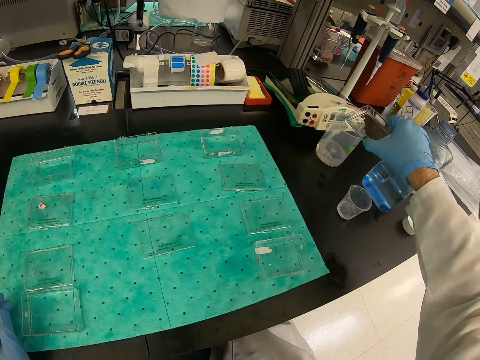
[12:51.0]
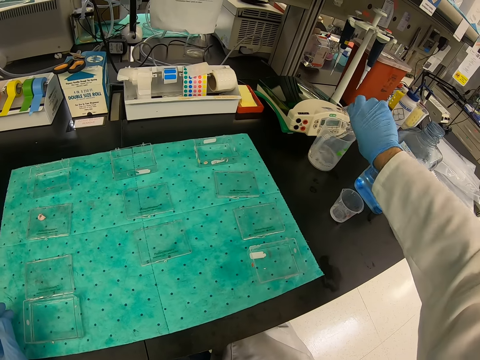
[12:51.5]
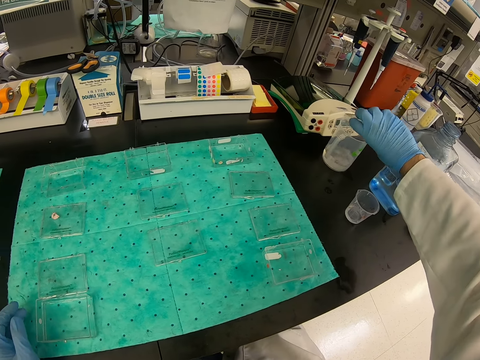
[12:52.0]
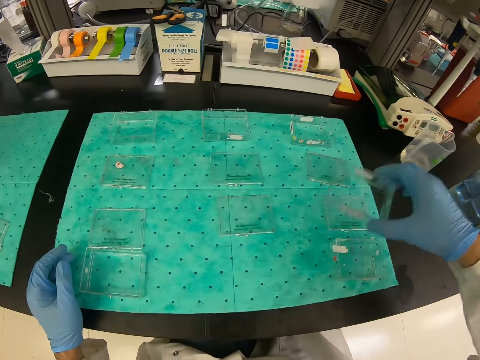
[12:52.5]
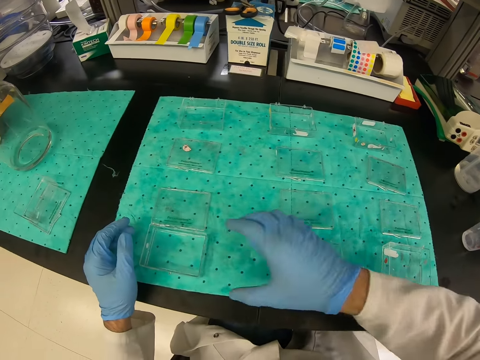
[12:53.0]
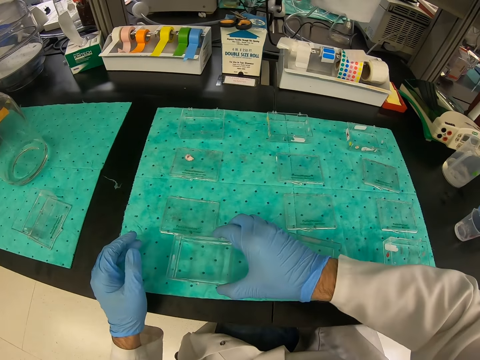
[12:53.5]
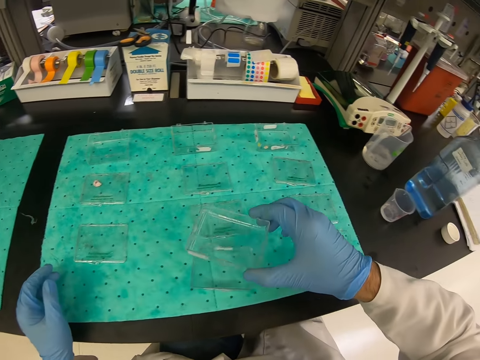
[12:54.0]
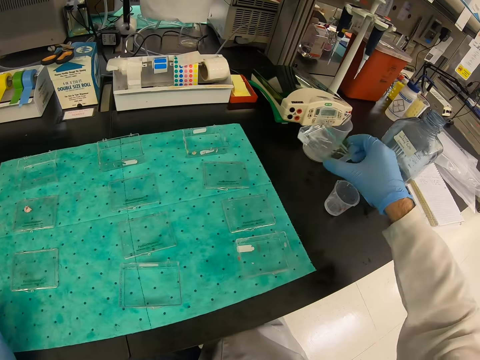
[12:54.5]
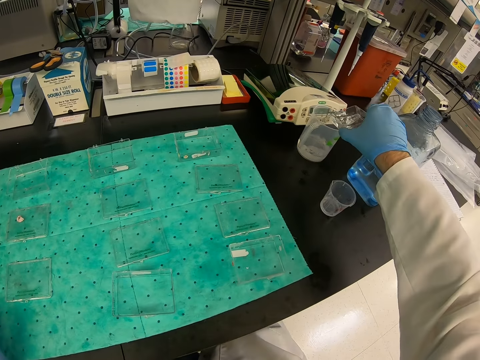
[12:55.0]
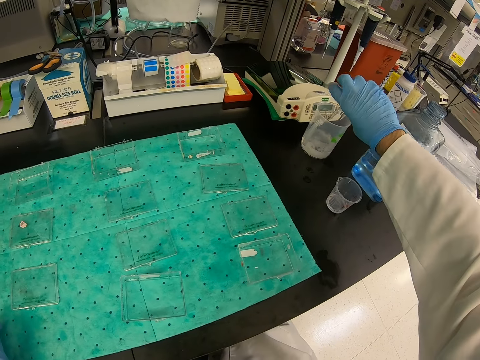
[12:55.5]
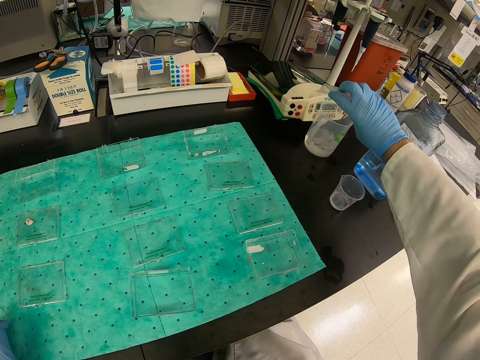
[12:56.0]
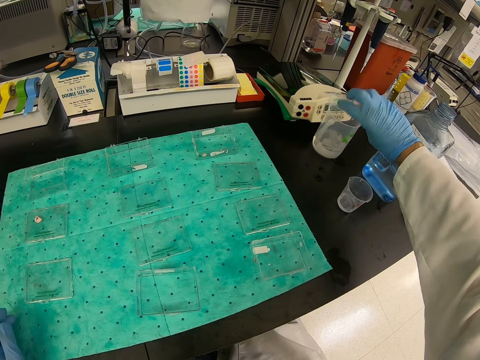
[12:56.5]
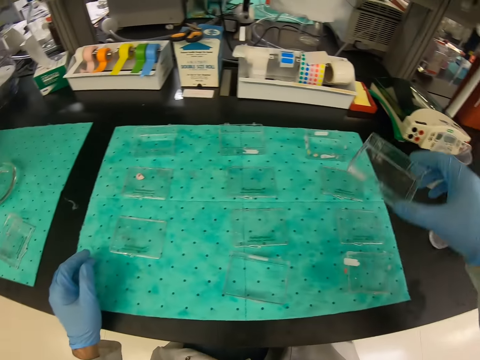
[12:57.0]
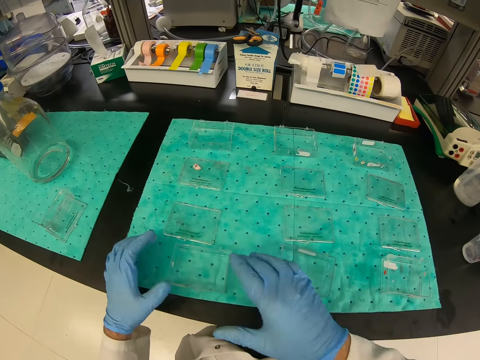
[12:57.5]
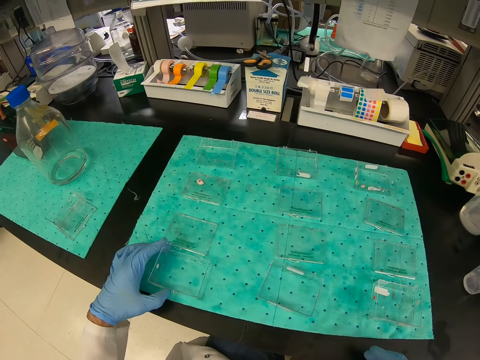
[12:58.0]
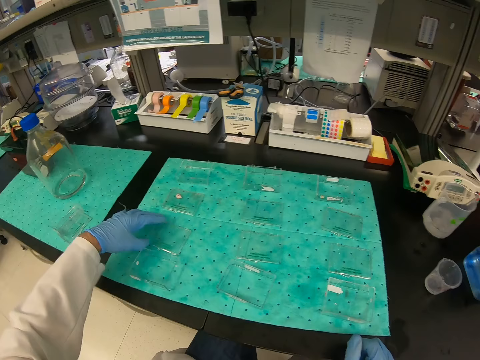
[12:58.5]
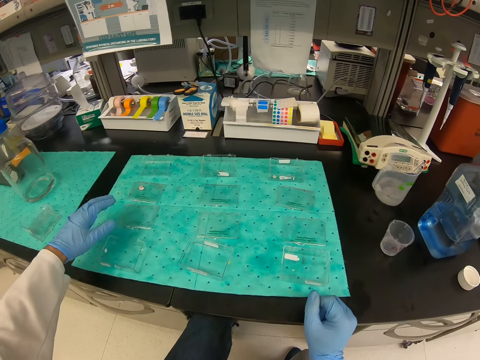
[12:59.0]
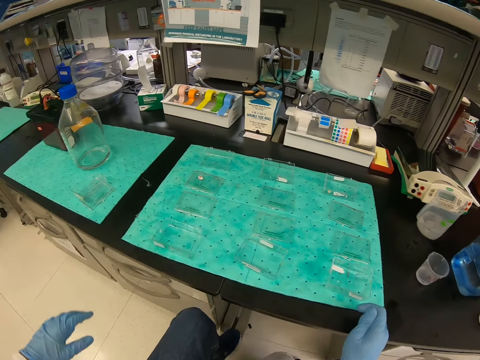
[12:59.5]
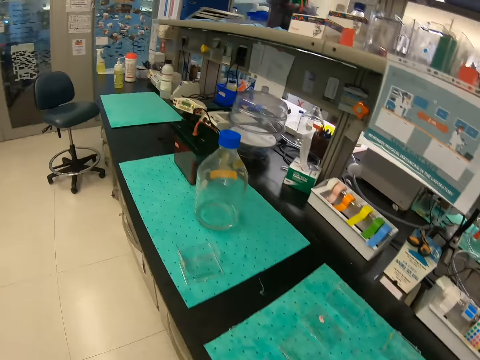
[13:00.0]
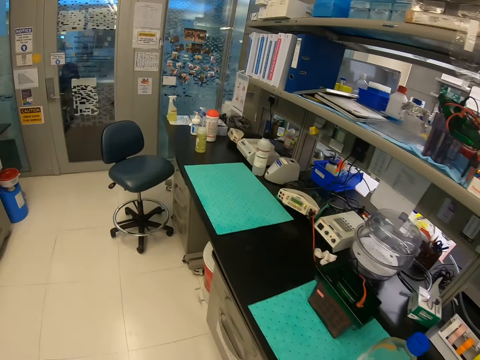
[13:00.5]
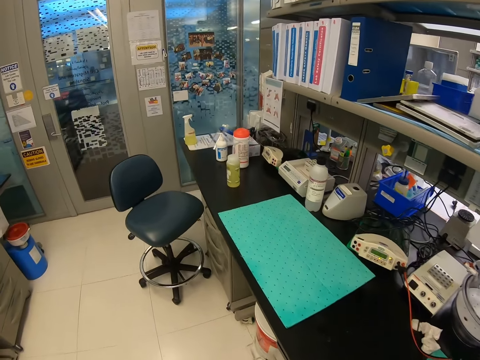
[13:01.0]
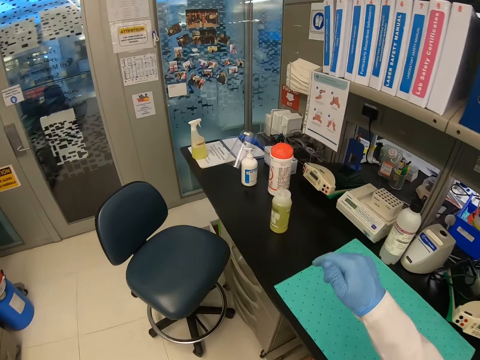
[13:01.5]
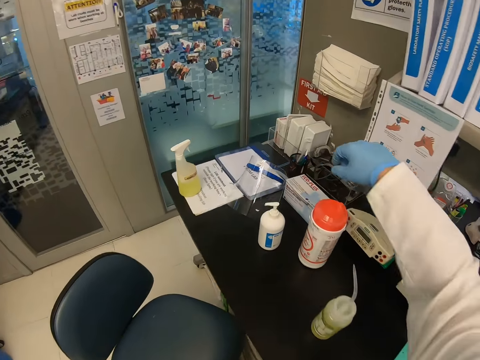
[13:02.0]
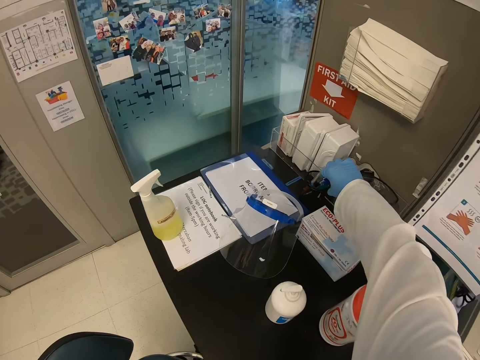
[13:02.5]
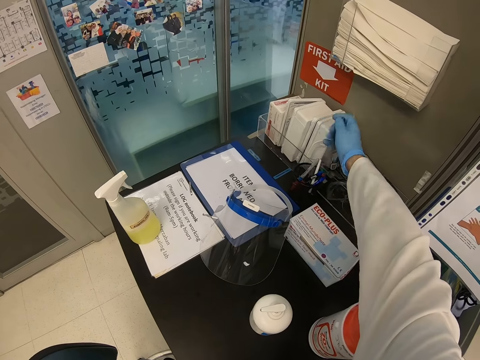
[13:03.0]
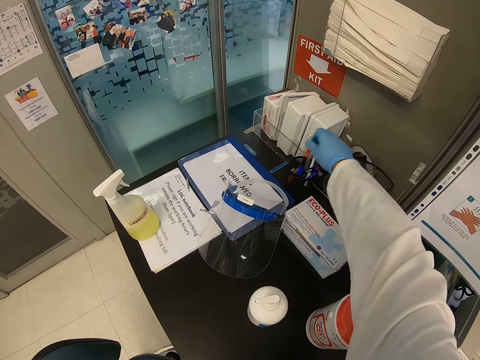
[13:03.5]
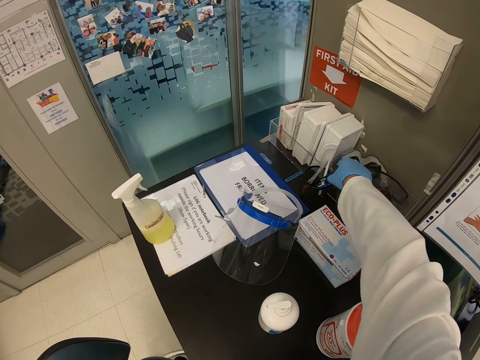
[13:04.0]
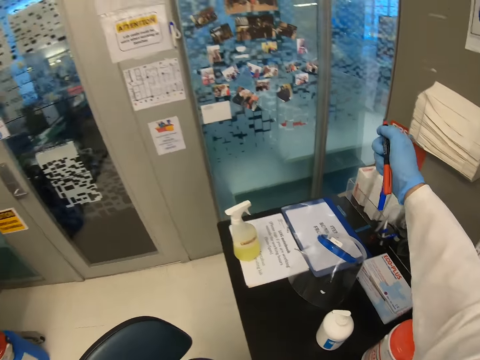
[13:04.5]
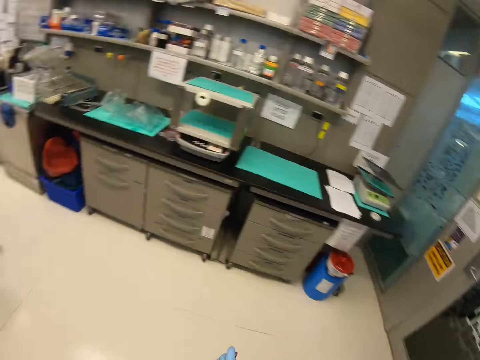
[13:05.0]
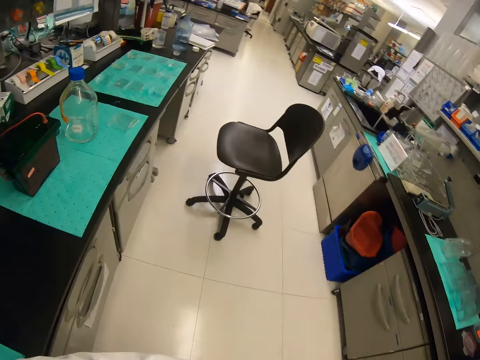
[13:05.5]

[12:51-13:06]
The camera wearer pours liquid into the jar. He walks in the laboratory. He picks up biro pens with his right hand.

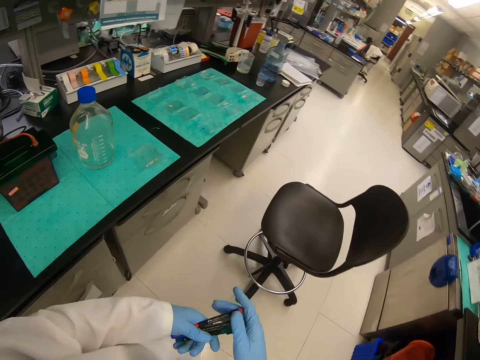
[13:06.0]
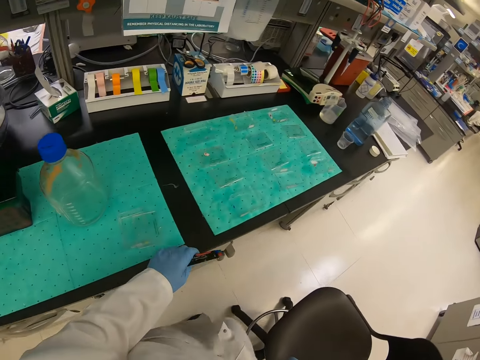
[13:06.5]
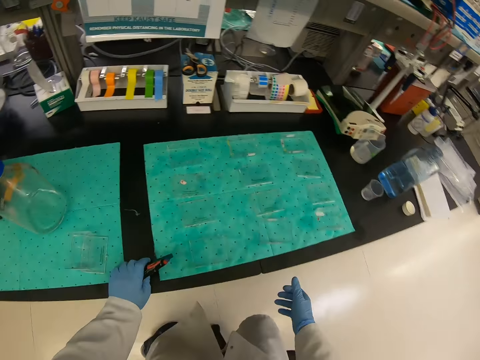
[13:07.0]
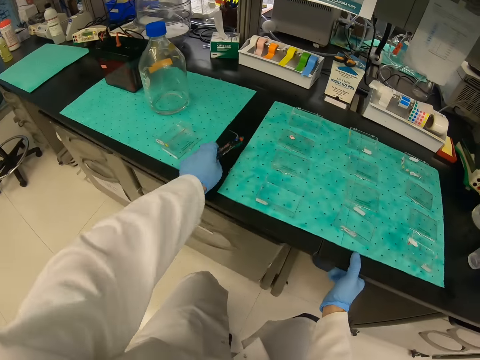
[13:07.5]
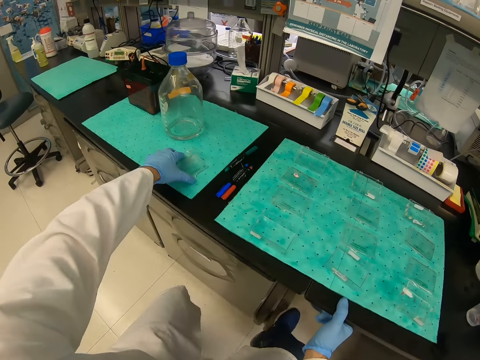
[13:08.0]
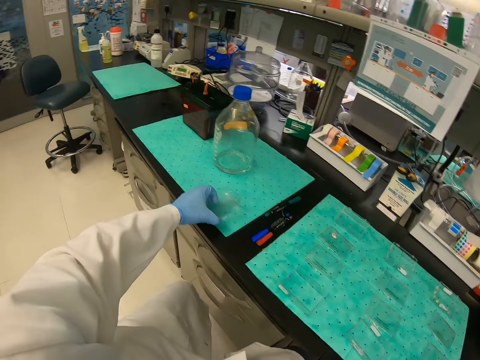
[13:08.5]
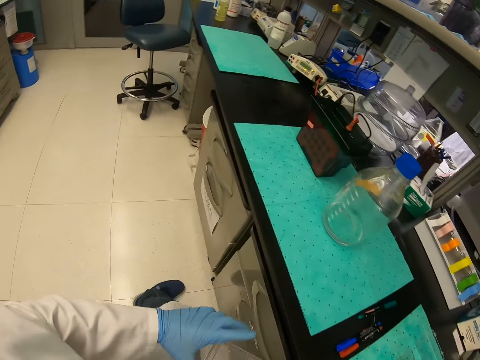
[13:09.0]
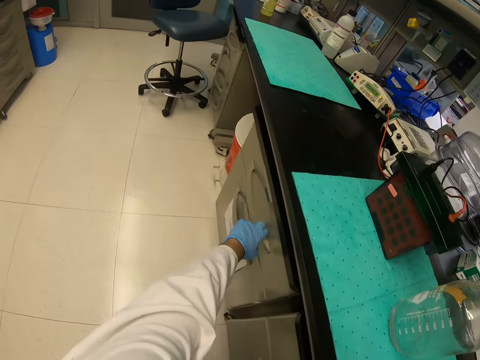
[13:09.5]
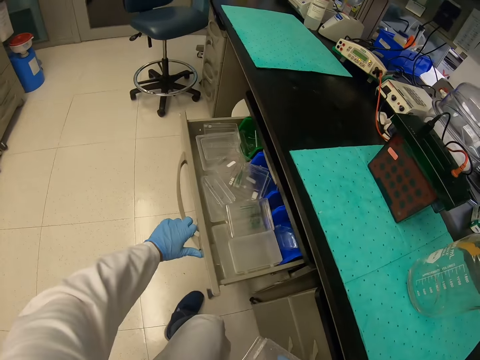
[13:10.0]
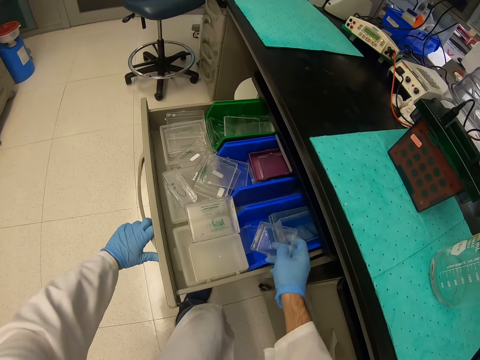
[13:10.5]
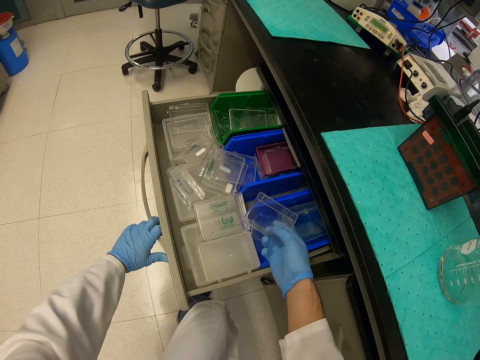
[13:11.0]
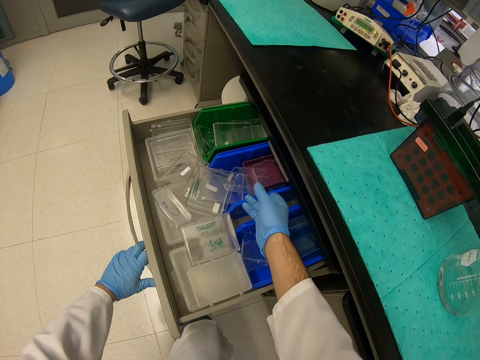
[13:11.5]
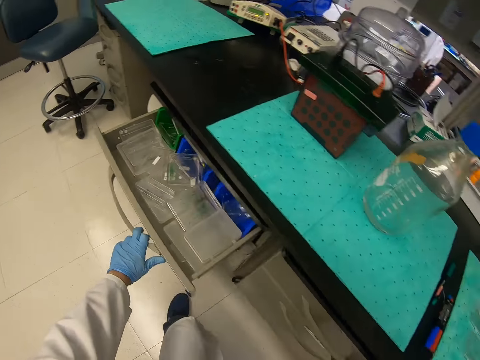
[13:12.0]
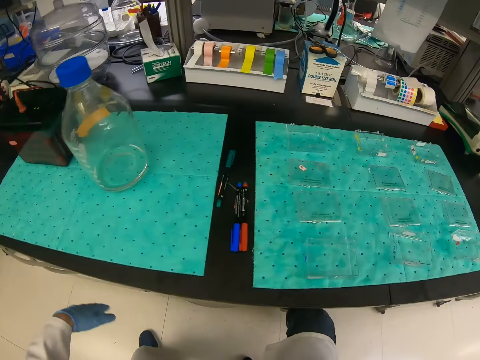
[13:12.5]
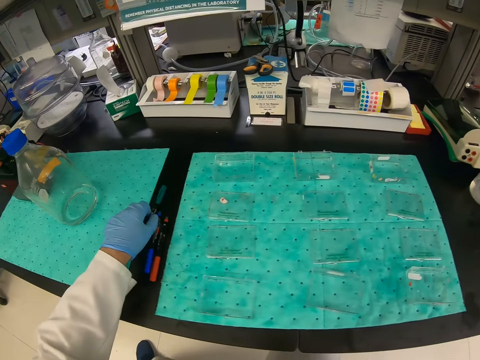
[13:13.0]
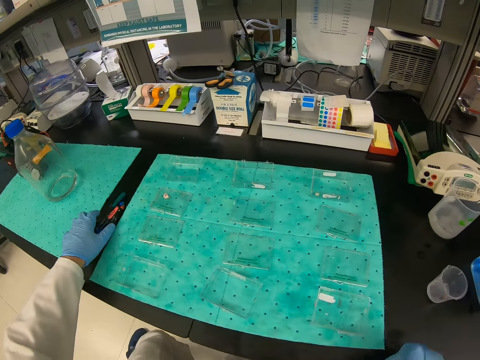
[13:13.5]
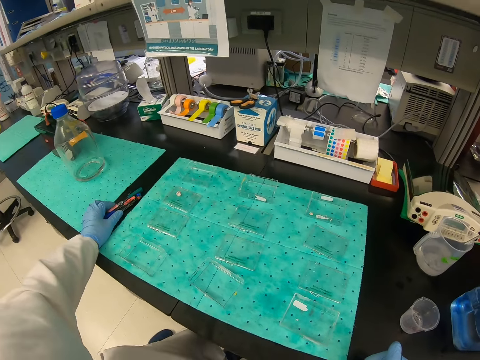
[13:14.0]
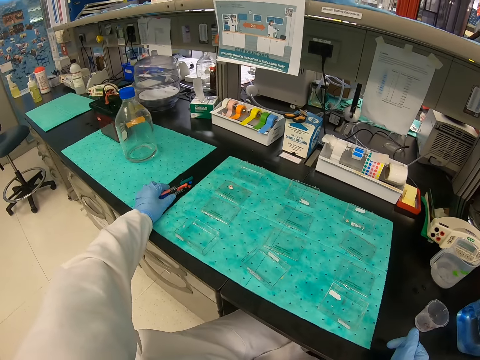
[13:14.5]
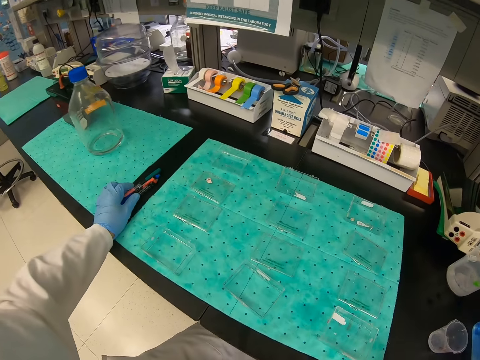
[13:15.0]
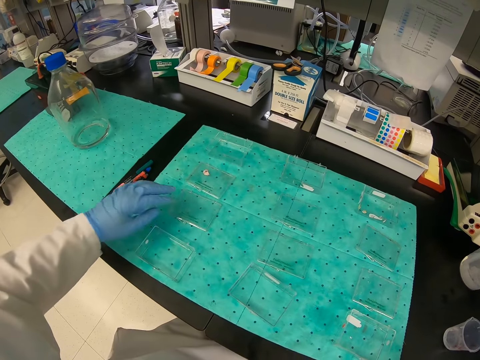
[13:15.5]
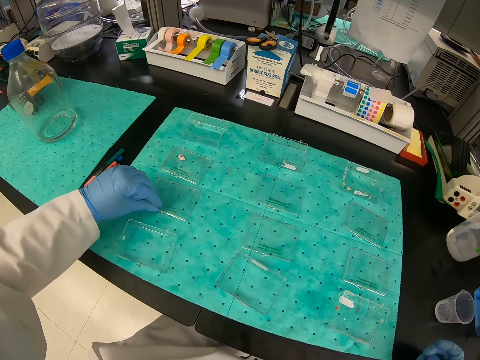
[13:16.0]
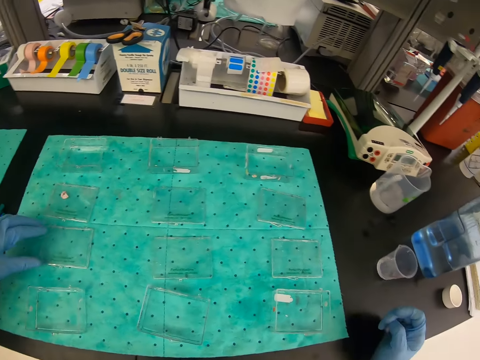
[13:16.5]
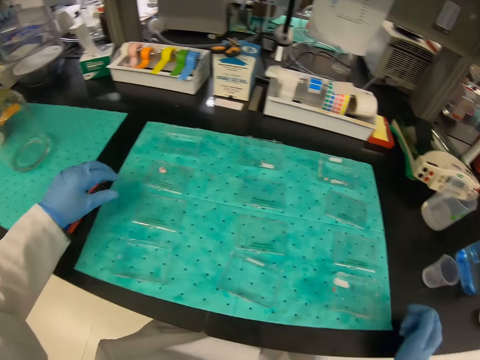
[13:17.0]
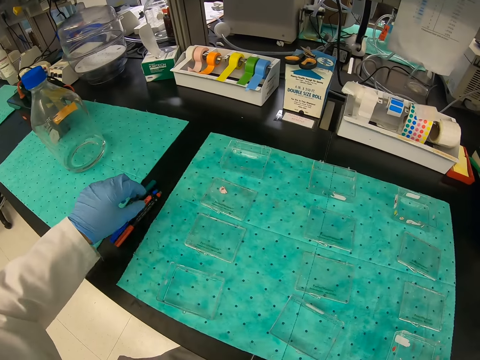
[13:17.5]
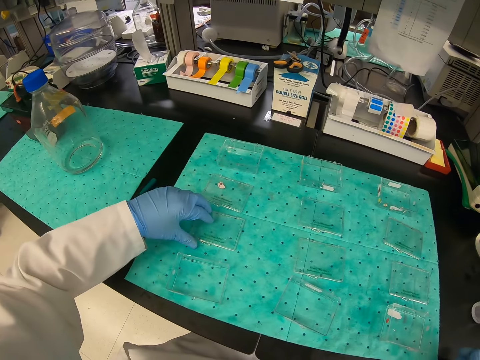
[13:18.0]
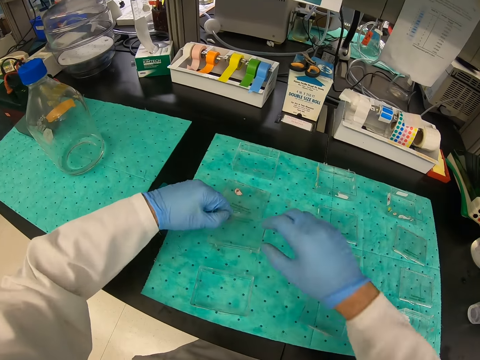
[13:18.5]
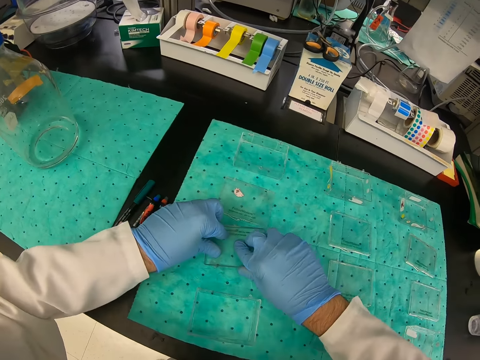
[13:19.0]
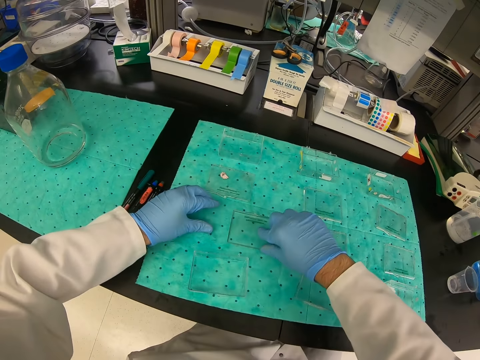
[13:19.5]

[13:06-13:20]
The camera wearer puts the biro pen or marker pen on the counter. He opens the drawer with his left hand. He puts the containers or apparatus in the drawer. He picks up the marker pen. He turns the apparatus.
